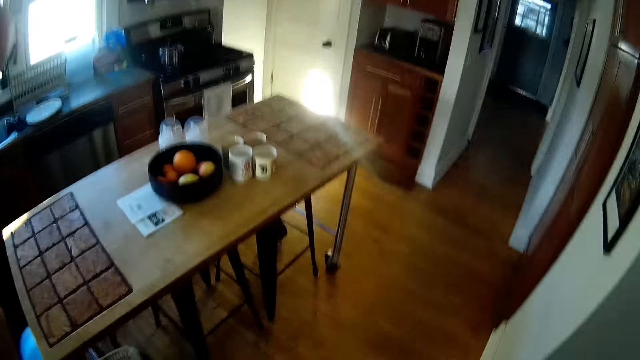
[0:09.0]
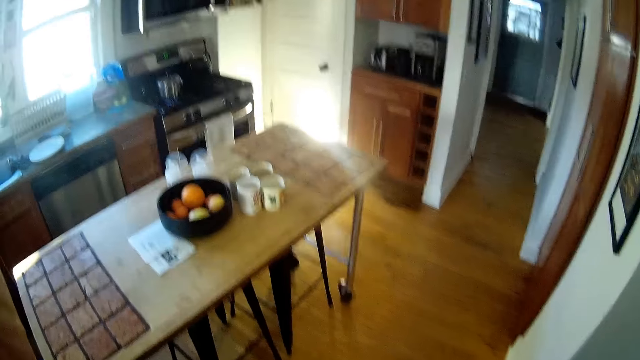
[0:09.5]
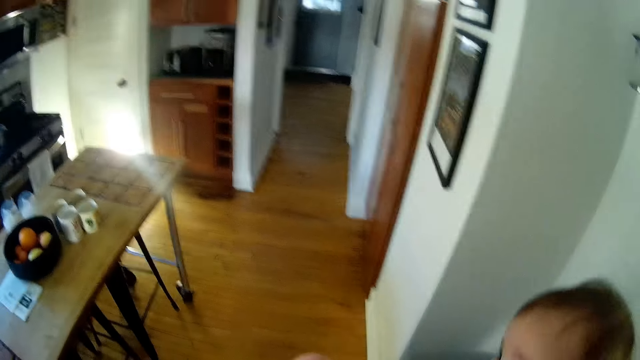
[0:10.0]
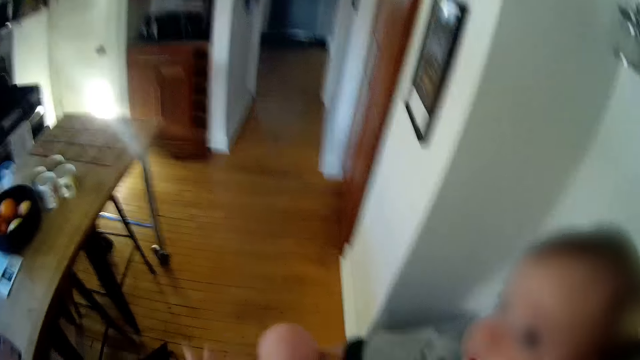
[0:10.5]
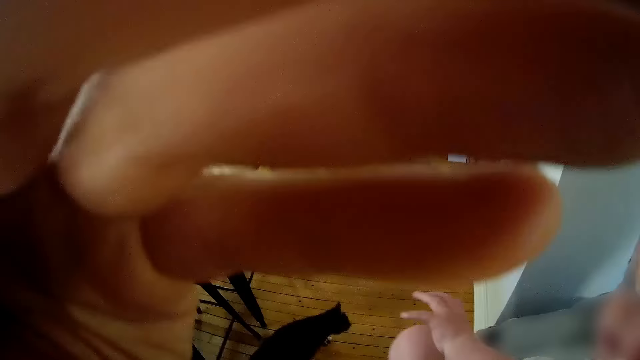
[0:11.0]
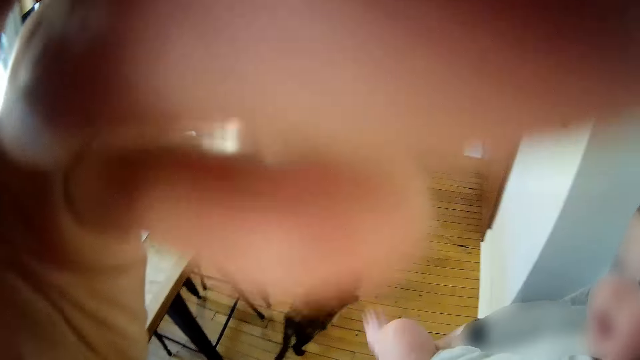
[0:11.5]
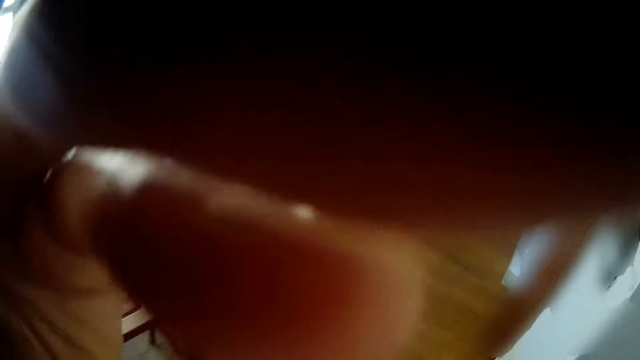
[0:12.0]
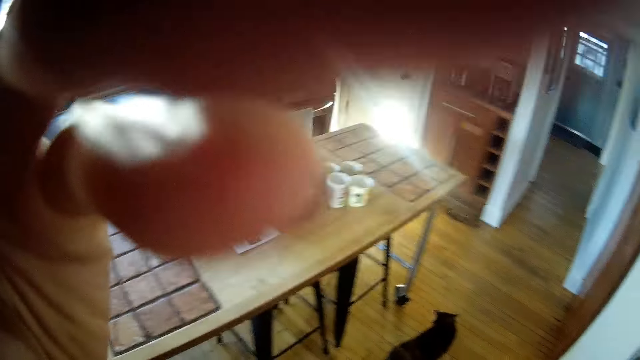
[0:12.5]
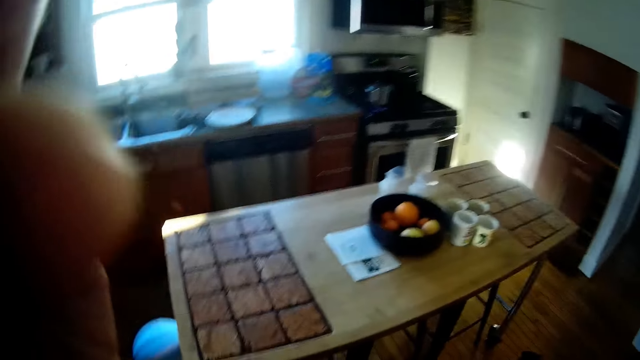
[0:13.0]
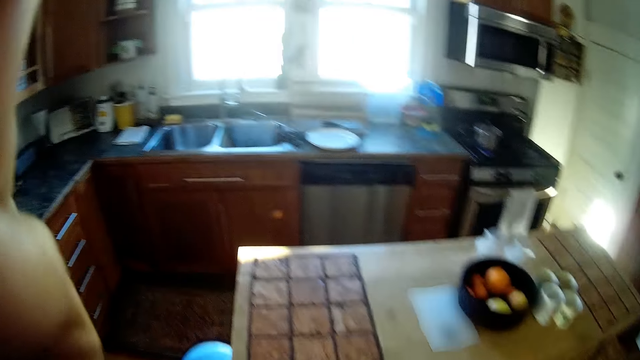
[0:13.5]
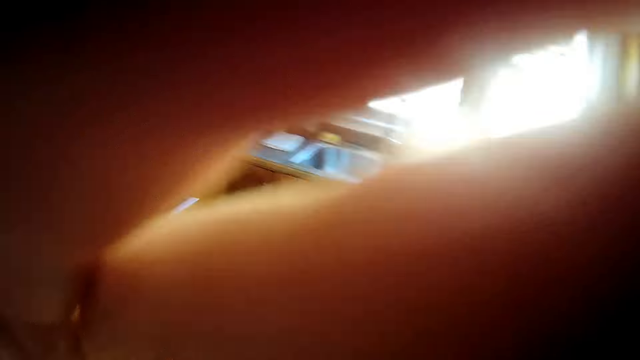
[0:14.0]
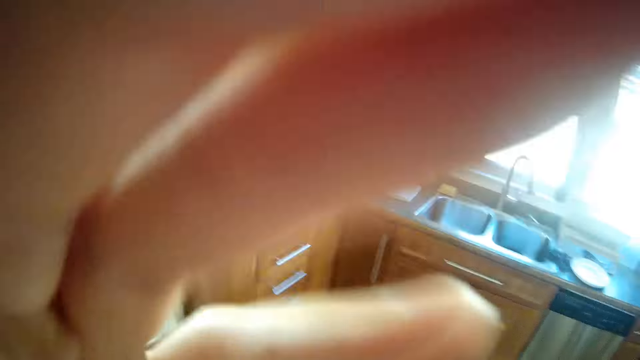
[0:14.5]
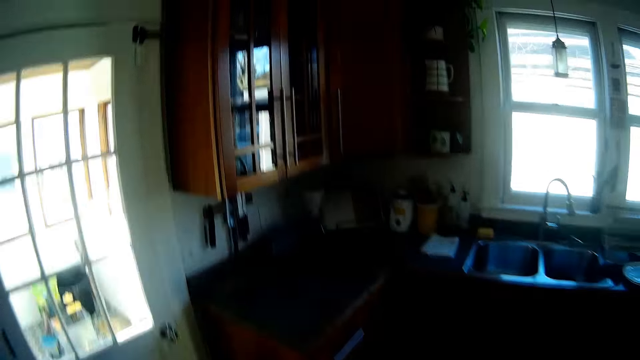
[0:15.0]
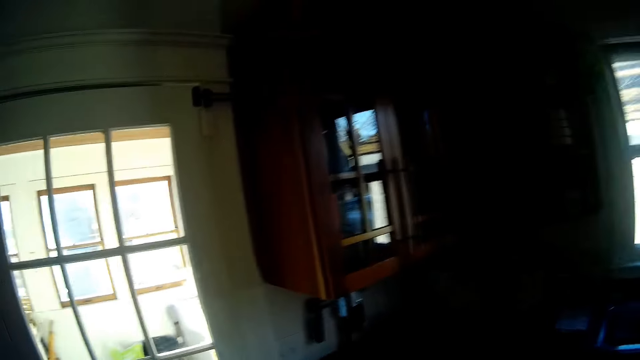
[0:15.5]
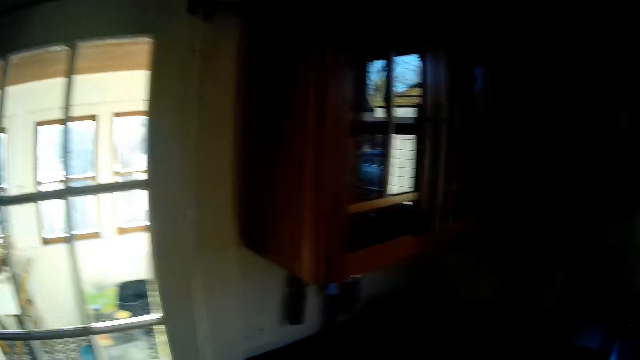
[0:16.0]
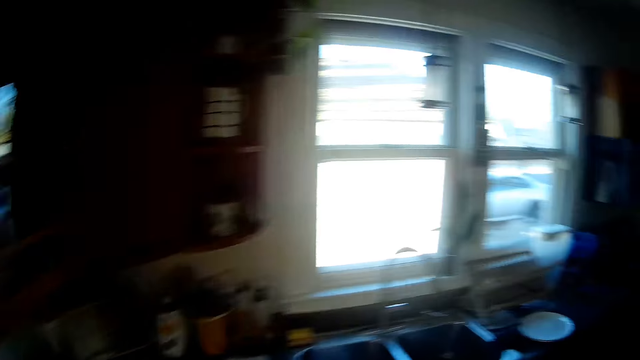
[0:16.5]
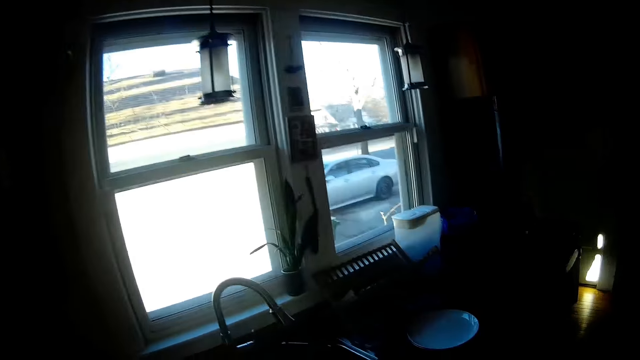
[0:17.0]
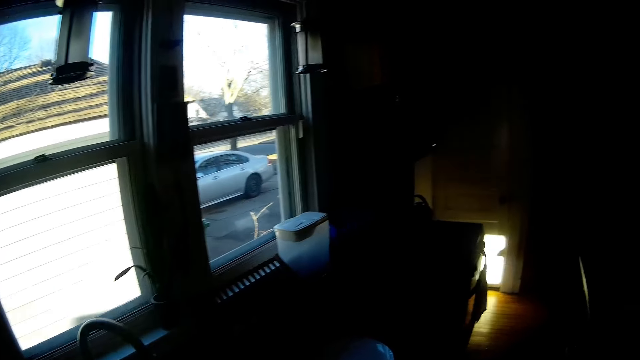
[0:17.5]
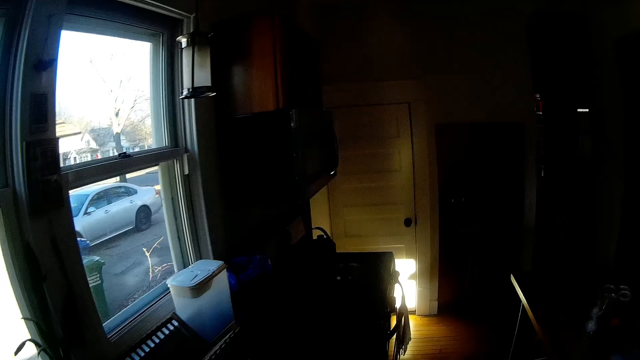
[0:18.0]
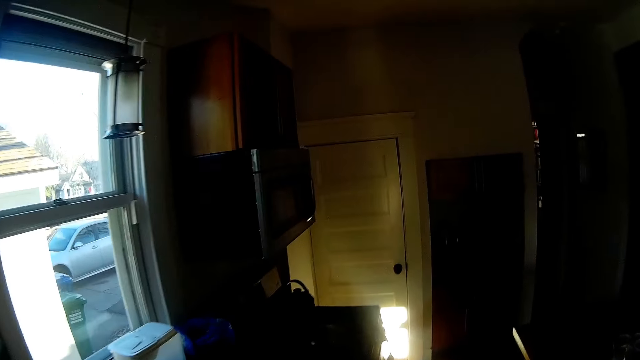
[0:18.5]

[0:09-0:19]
The camera wearer fixes the camera with both hands. They put the hand on the camera. They walk around a table. They move towards the window. They look through the window.

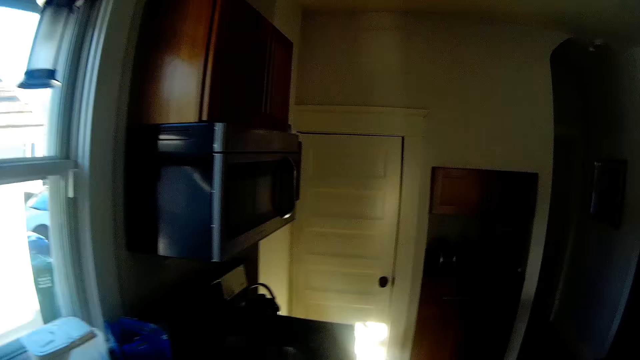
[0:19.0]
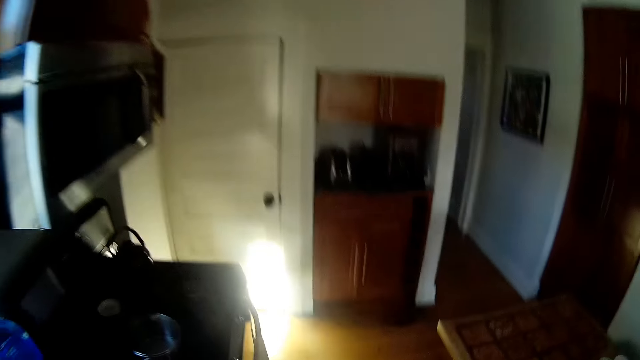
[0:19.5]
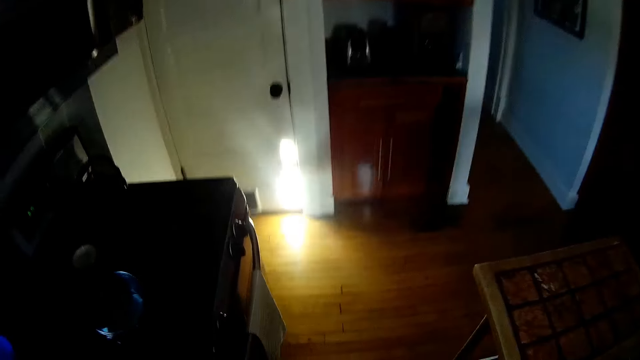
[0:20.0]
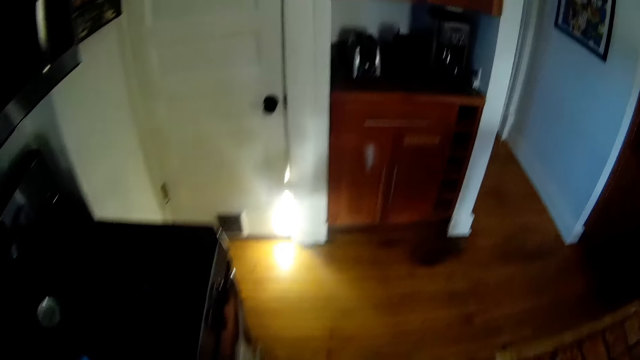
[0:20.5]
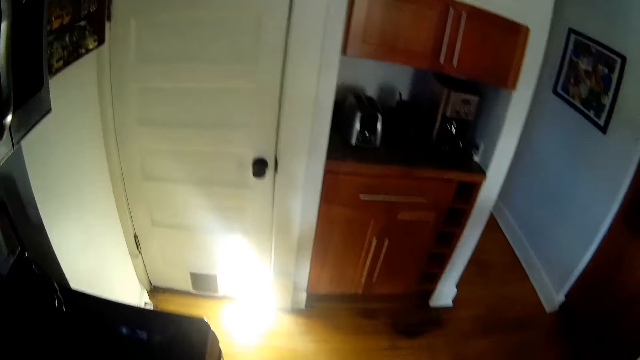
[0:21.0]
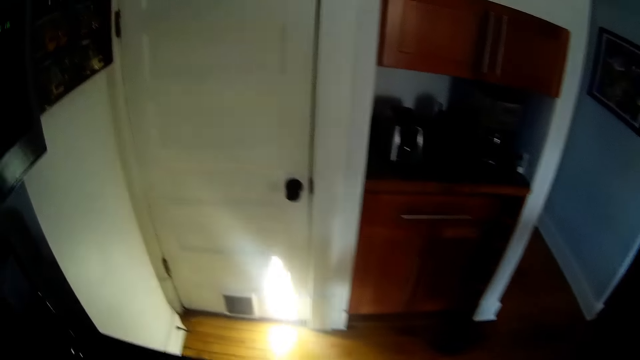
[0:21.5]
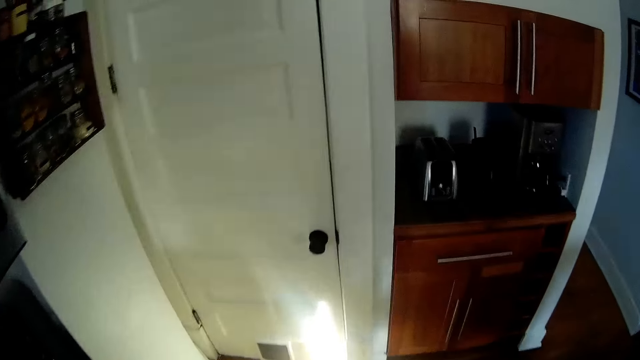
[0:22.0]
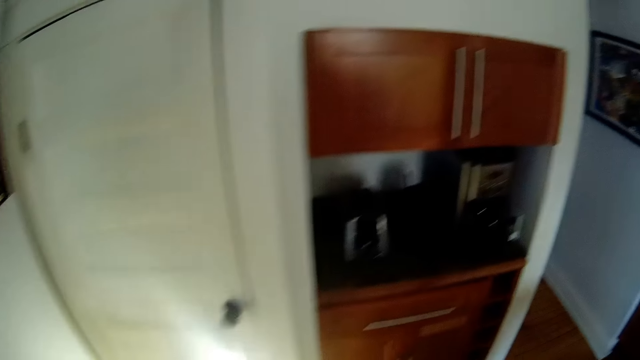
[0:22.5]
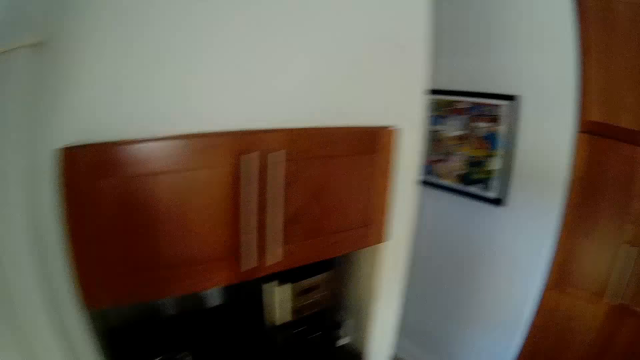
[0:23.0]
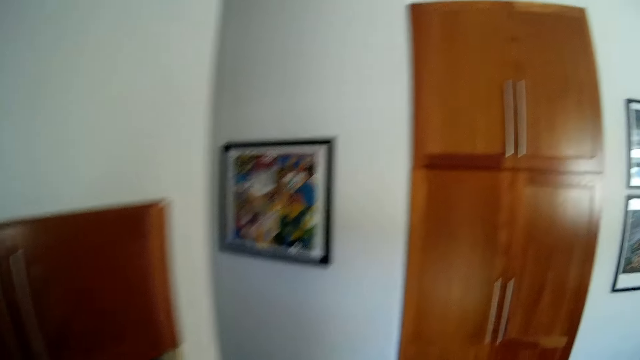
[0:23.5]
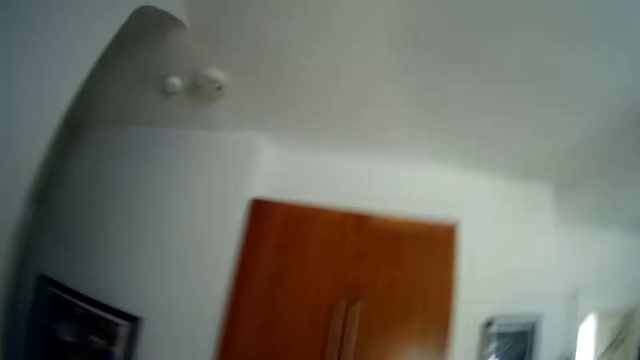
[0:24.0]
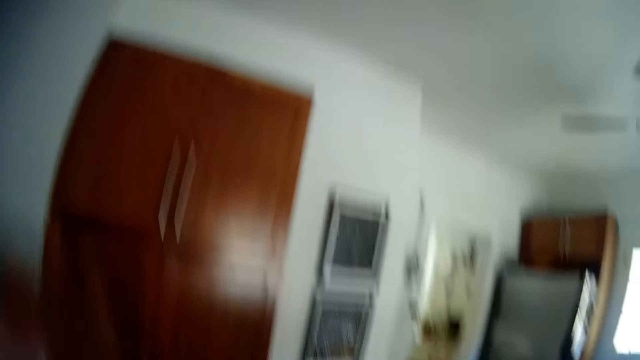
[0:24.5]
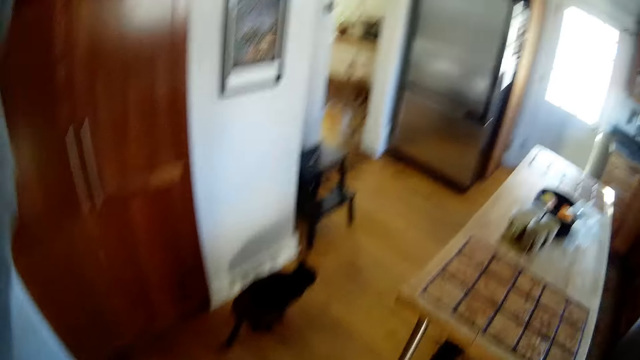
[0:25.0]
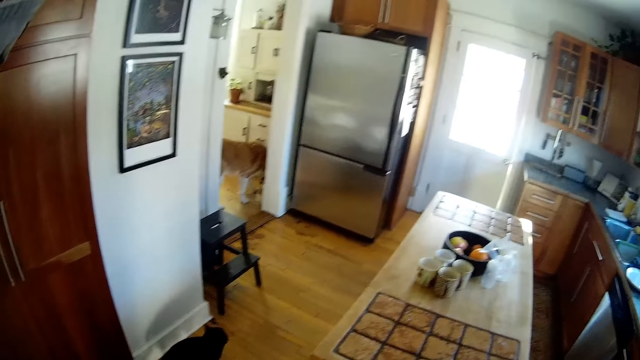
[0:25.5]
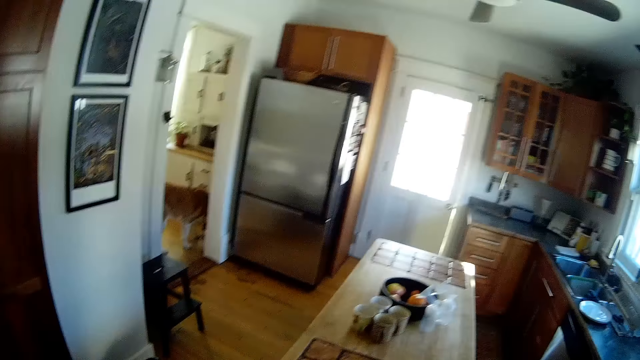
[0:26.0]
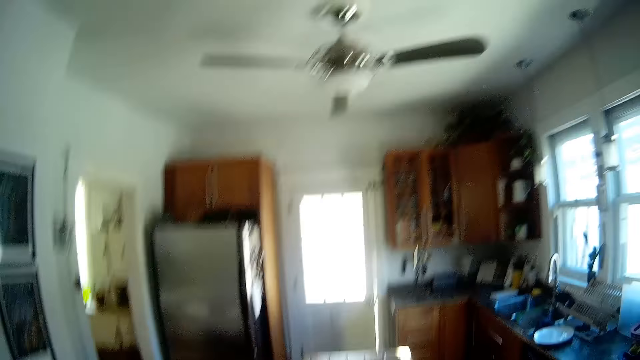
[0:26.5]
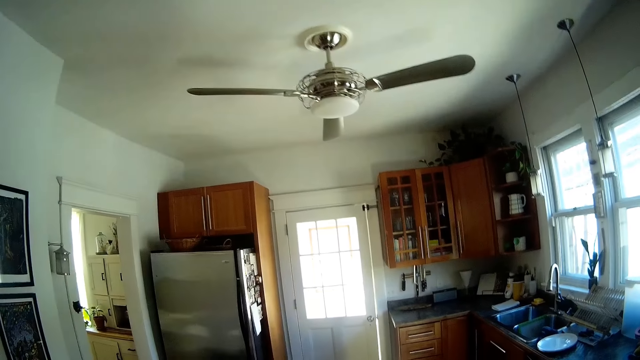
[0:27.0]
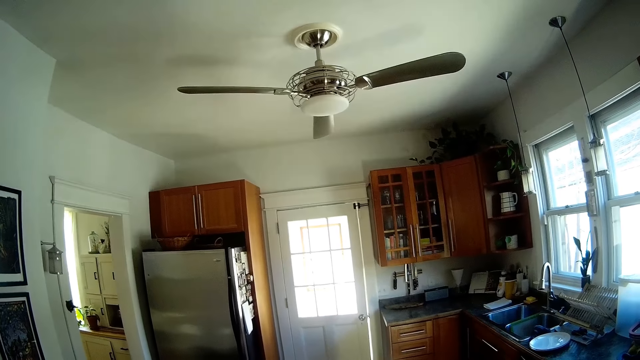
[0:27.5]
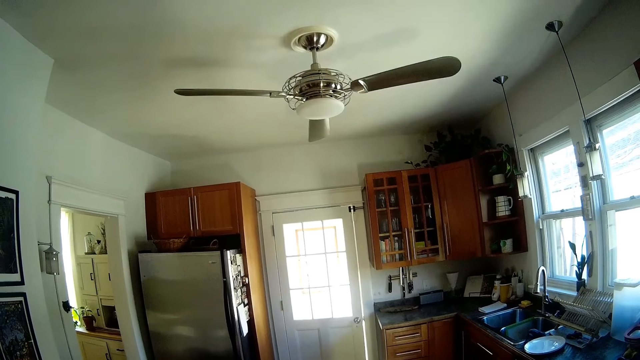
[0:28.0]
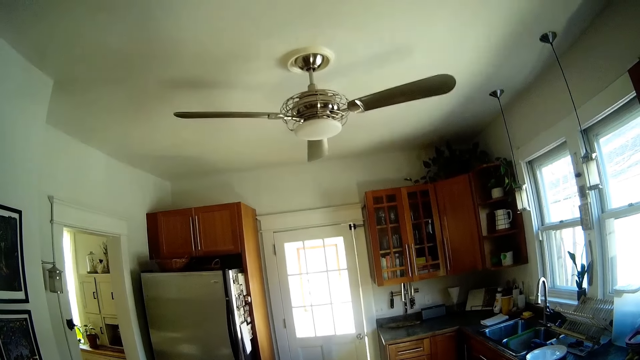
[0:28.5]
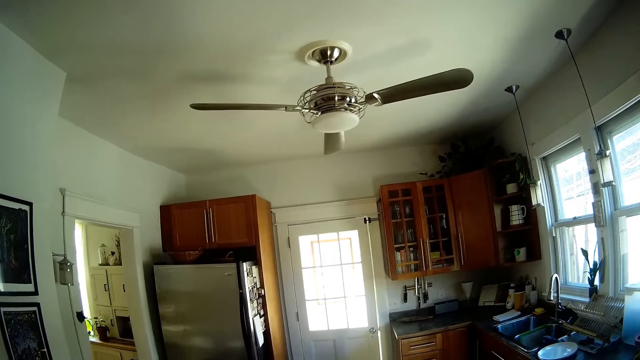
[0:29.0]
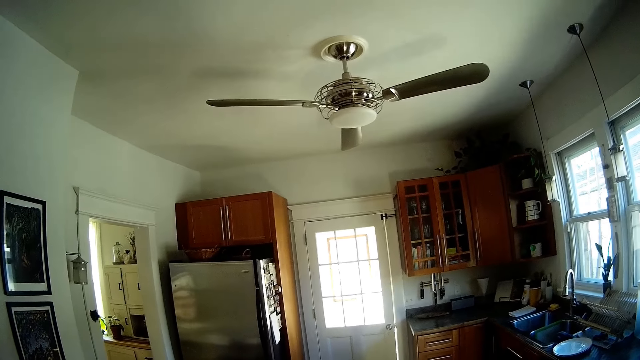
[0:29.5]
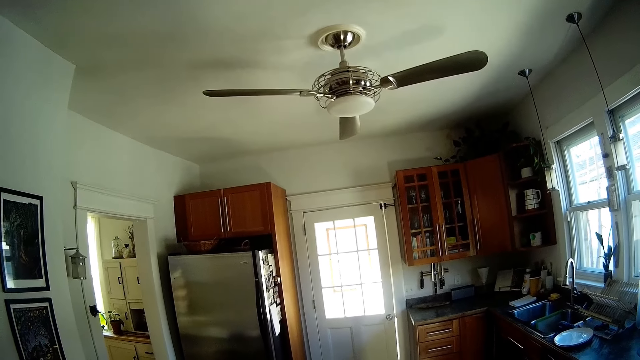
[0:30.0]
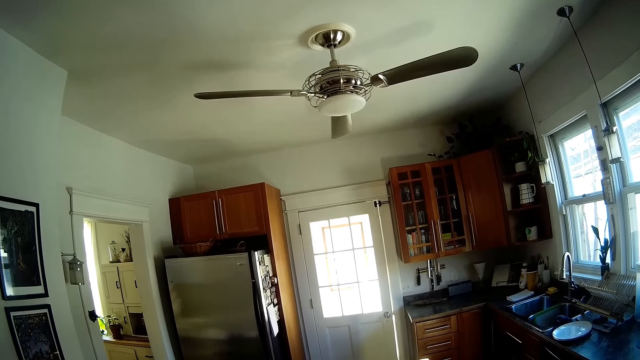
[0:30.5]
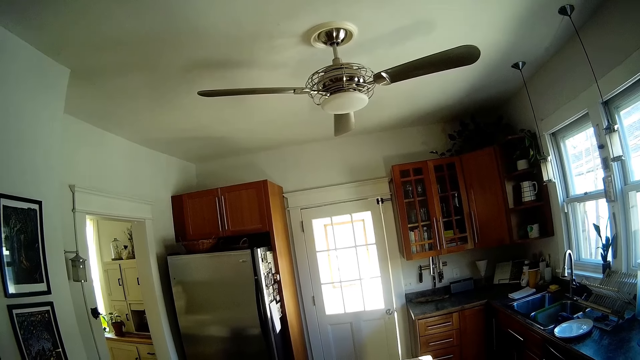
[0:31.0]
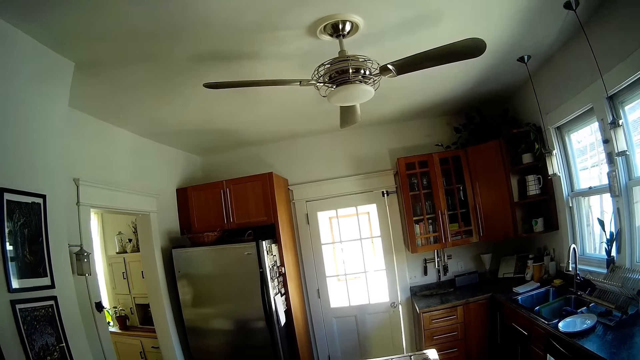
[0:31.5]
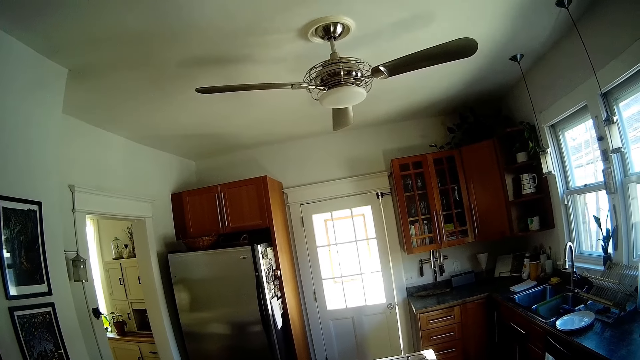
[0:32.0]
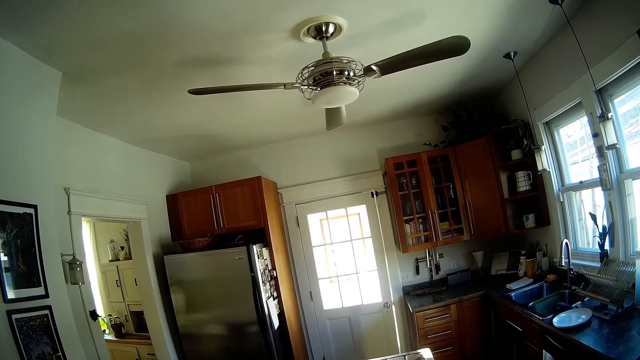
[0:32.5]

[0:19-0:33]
The camera wearer moves towards the white door. They look at the cabinets on the wall. They look around. They look at the fan on the roof.
